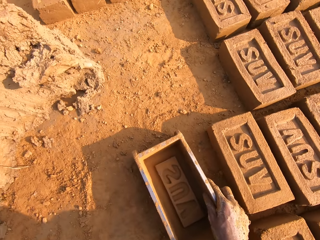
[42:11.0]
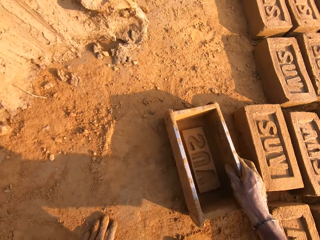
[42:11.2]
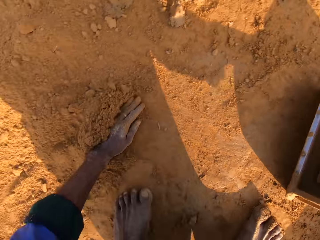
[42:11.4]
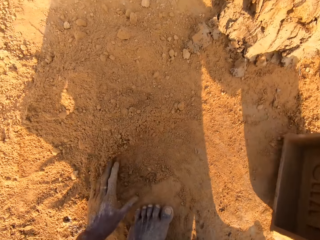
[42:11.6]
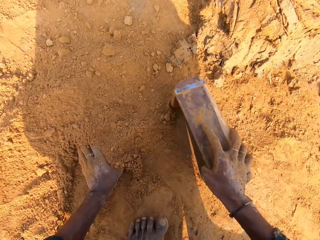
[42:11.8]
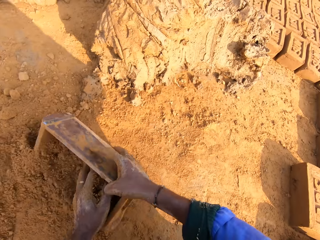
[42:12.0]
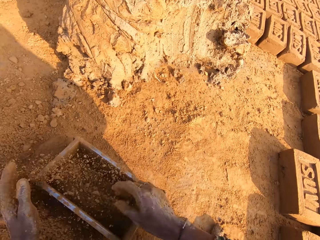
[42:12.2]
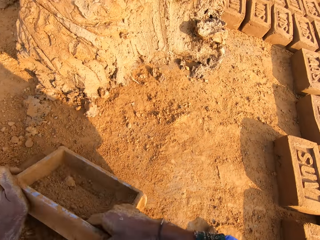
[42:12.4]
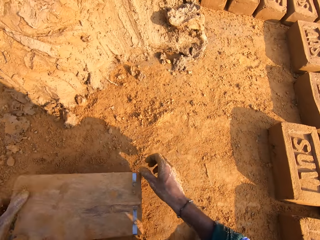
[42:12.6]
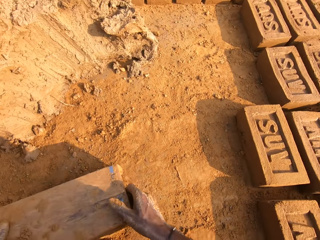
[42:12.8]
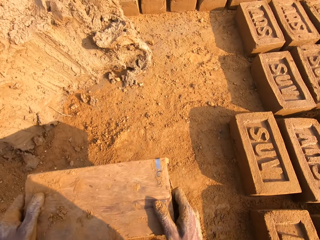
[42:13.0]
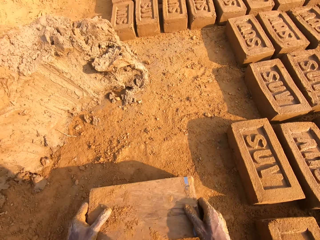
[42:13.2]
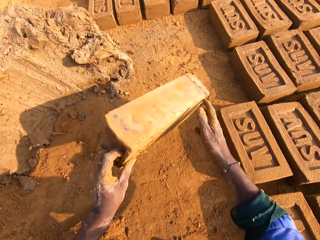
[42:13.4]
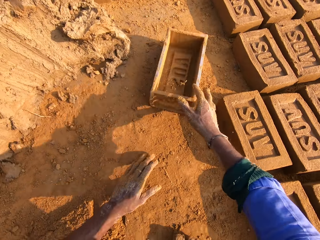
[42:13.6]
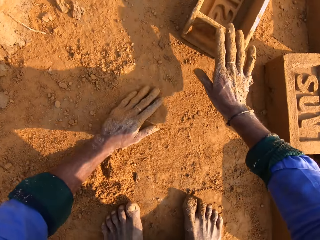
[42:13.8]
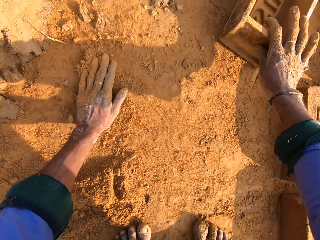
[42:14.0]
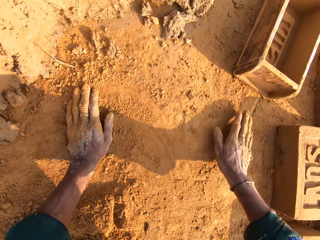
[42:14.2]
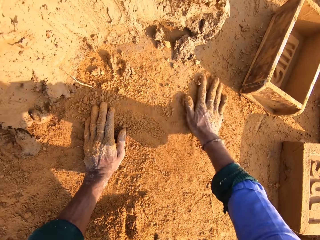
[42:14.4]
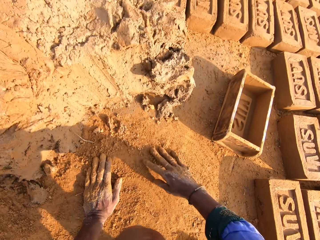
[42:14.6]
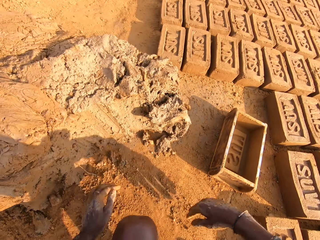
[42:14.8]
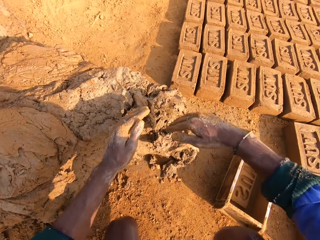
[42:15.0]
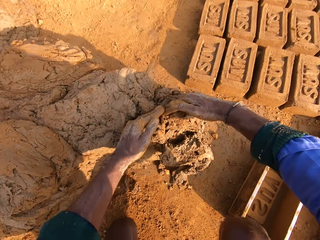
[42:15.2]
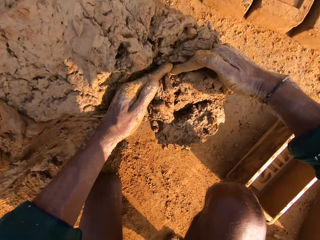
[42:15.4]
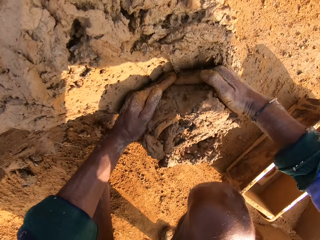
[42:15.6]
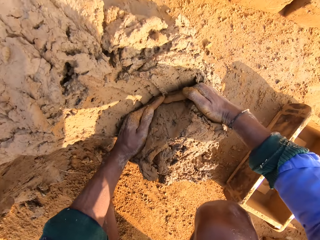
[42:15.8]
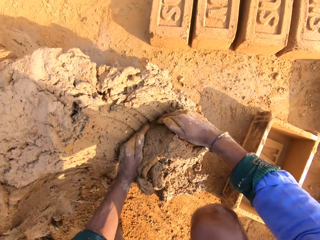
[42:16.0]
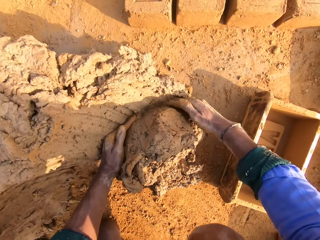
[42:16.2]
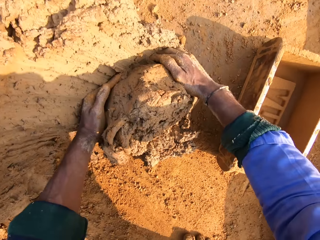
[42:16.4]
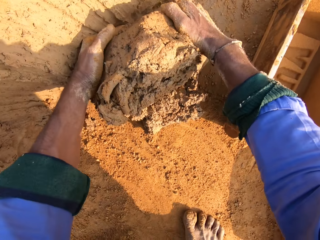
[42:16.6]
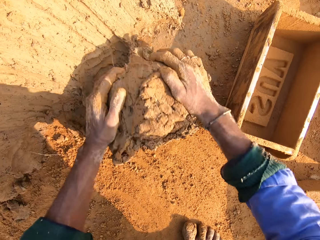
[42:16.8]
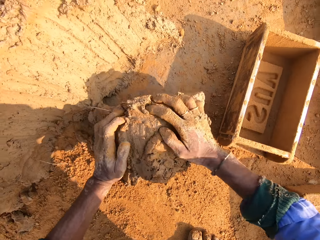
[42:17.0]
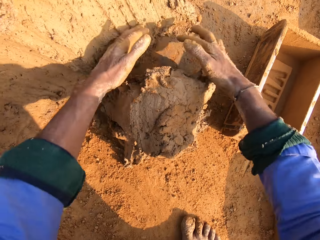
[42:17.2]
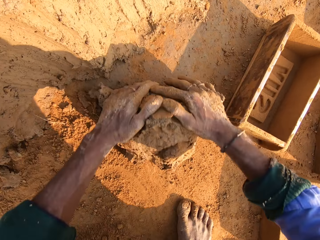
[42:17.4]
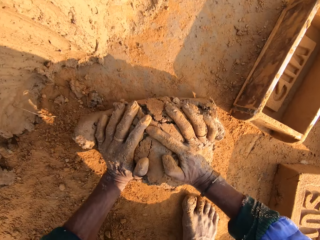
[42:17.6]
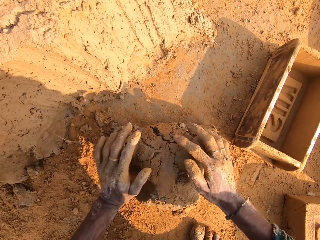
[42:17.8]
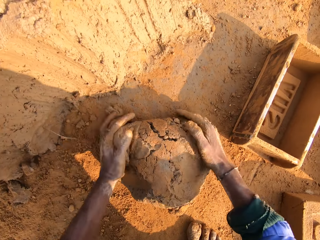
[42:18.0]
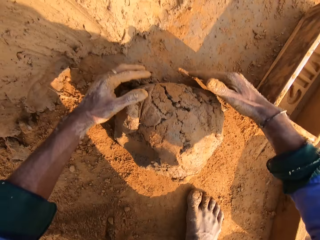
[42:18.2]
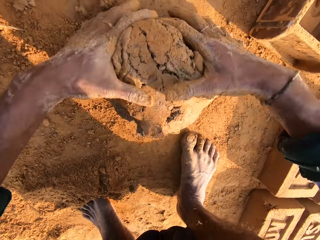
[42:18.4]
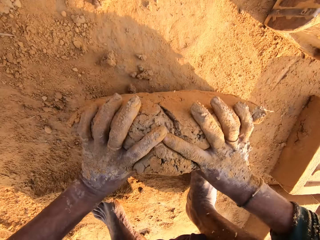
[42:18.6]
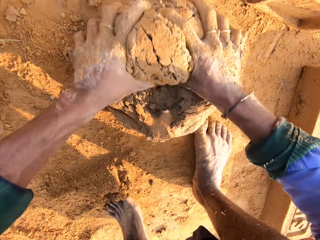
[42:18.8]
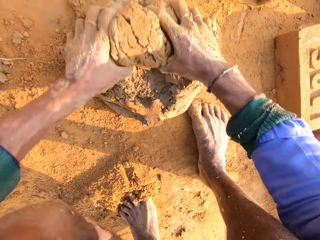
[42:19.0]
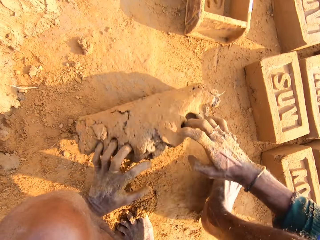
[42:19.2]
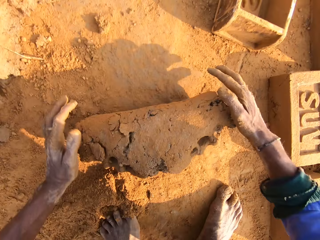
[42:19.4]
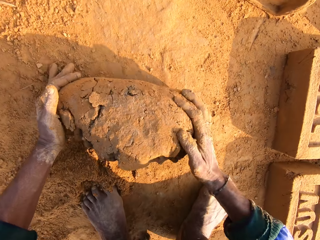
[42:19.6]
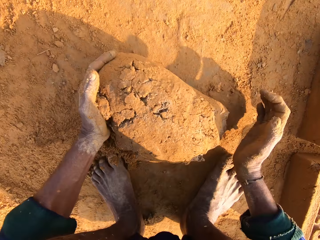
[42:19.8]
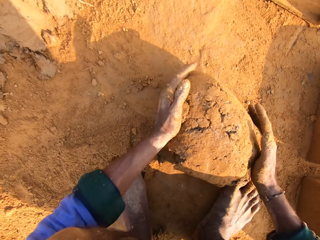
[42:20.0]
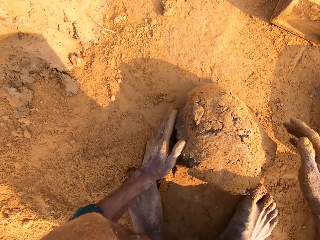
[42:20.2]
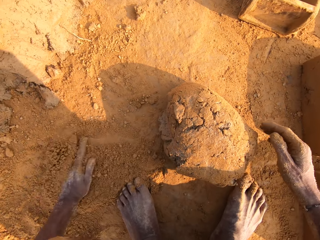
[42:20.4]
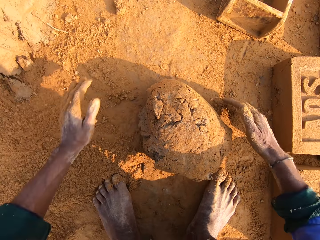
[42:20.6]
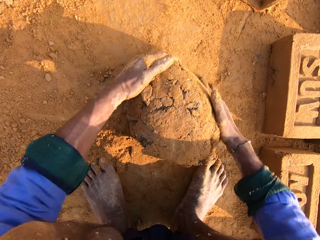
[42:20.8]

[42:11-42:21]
The camera wearer collects the soil. They put sand or soil in the brick mold. They pour the sand from the brick mold. They throw the brick mold. They touch the soil. They cut a small amount of mortar from the heap of mortar. They roll the mortar on the ground.

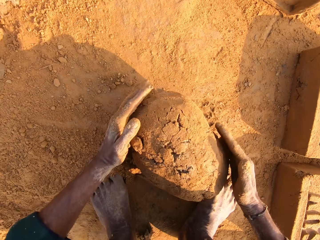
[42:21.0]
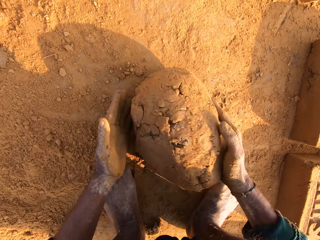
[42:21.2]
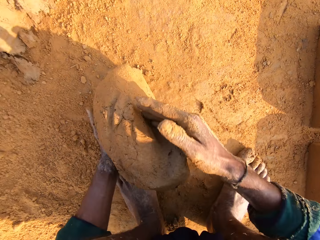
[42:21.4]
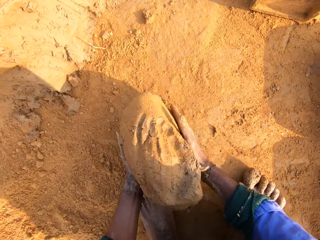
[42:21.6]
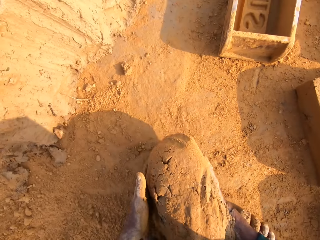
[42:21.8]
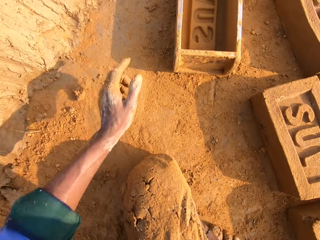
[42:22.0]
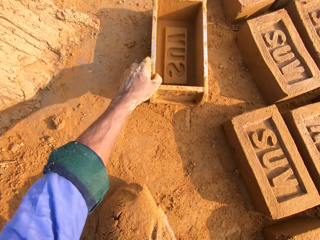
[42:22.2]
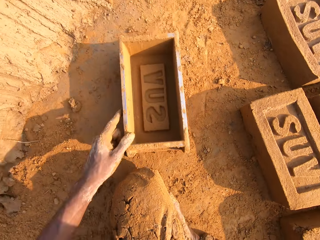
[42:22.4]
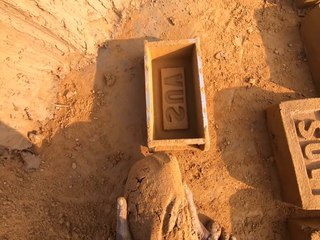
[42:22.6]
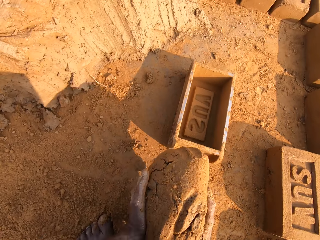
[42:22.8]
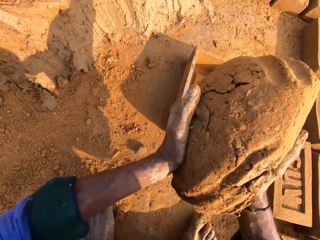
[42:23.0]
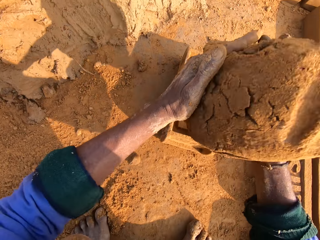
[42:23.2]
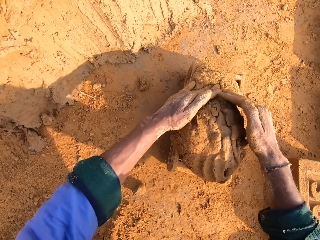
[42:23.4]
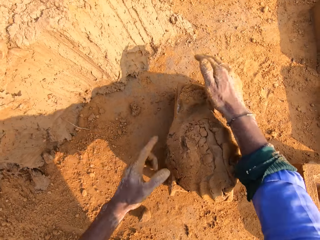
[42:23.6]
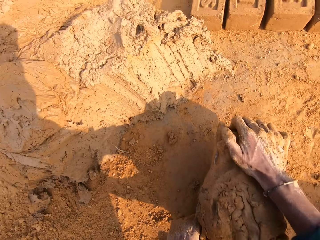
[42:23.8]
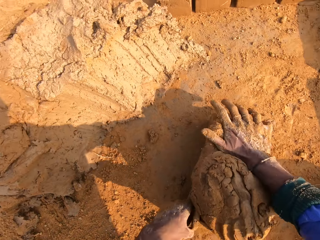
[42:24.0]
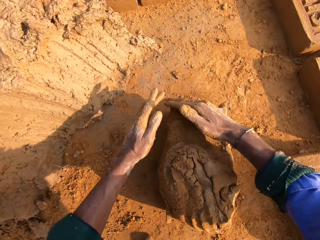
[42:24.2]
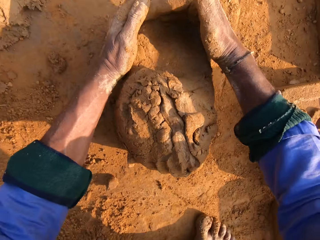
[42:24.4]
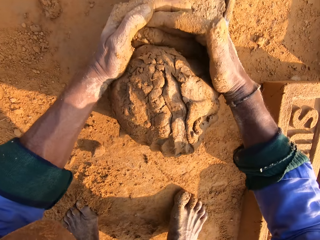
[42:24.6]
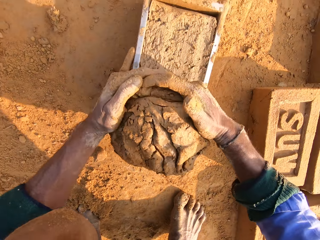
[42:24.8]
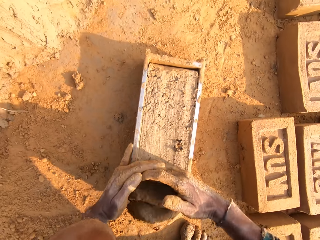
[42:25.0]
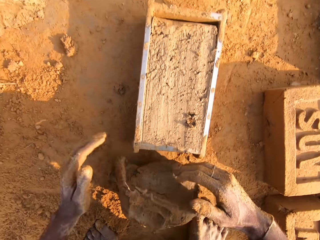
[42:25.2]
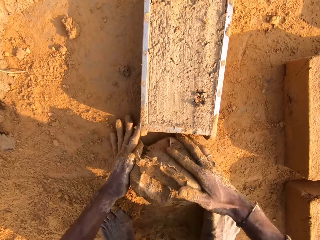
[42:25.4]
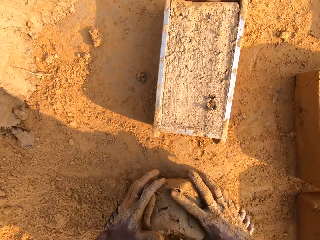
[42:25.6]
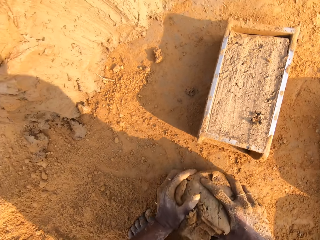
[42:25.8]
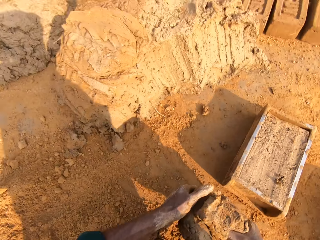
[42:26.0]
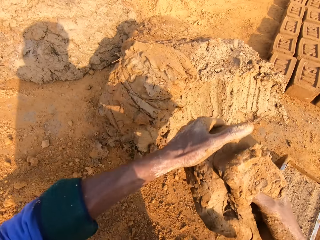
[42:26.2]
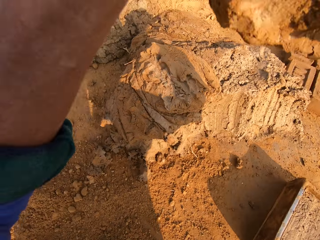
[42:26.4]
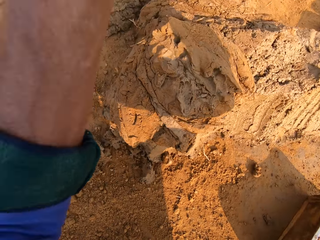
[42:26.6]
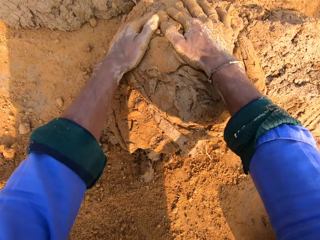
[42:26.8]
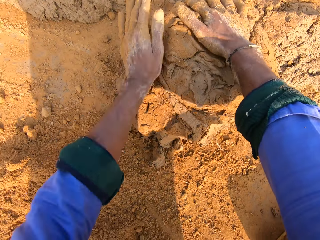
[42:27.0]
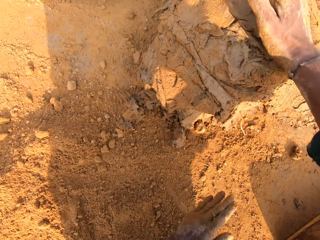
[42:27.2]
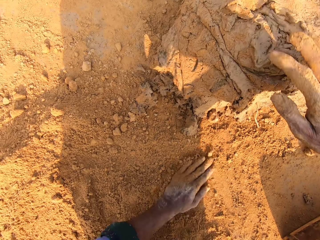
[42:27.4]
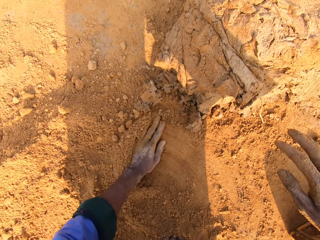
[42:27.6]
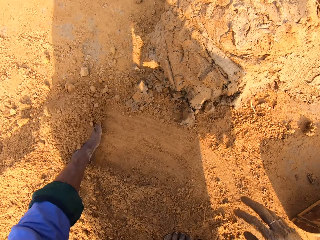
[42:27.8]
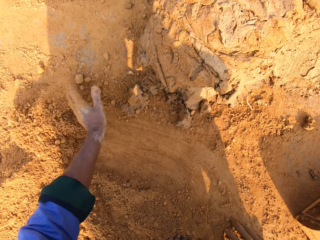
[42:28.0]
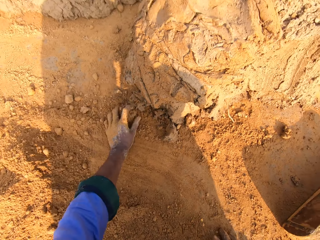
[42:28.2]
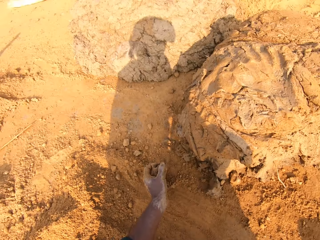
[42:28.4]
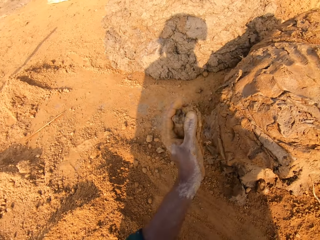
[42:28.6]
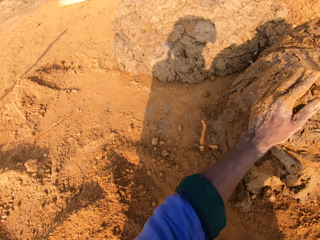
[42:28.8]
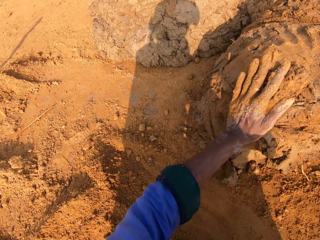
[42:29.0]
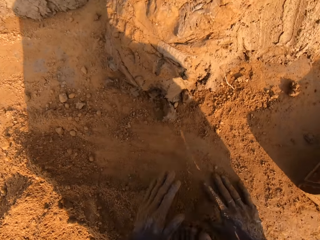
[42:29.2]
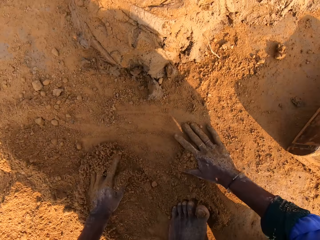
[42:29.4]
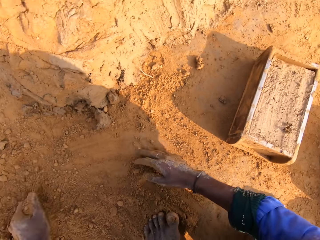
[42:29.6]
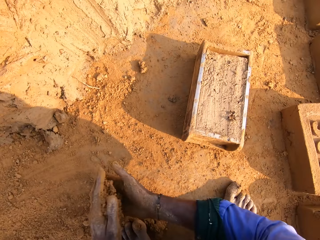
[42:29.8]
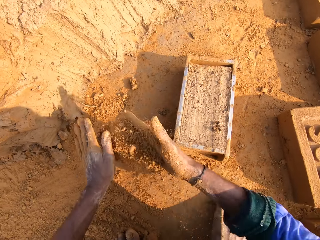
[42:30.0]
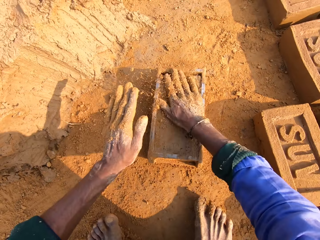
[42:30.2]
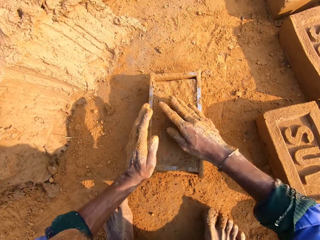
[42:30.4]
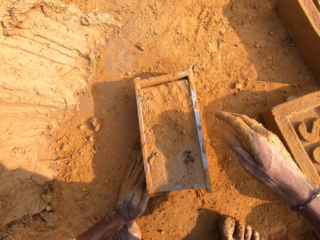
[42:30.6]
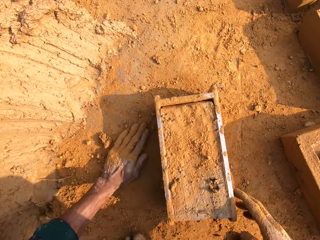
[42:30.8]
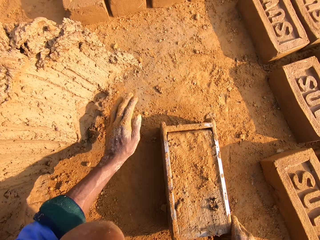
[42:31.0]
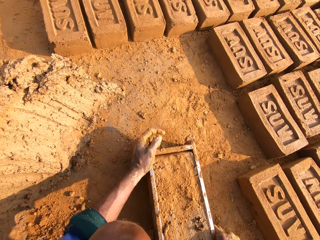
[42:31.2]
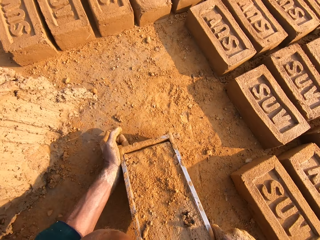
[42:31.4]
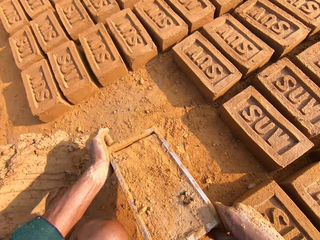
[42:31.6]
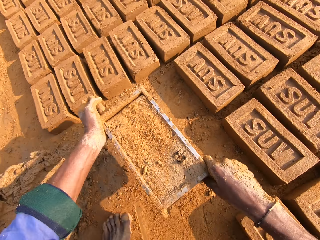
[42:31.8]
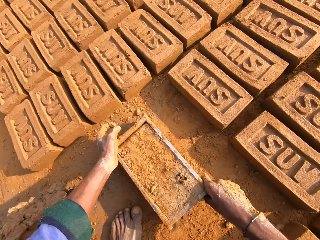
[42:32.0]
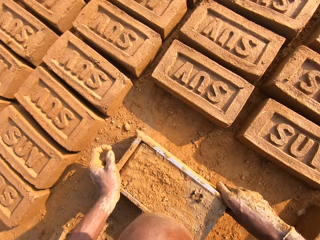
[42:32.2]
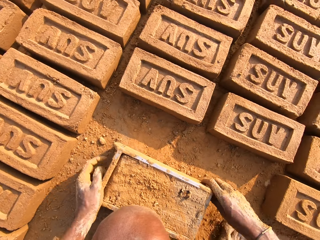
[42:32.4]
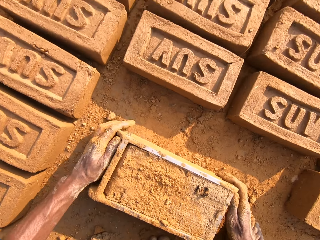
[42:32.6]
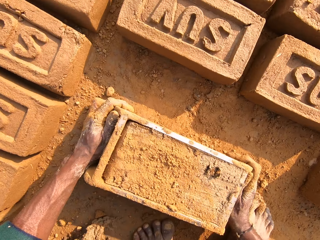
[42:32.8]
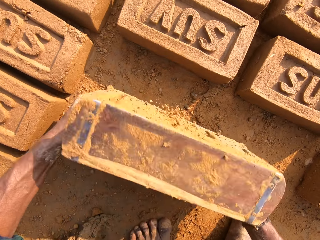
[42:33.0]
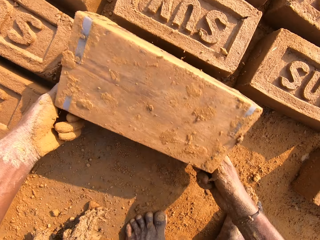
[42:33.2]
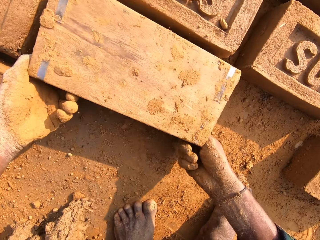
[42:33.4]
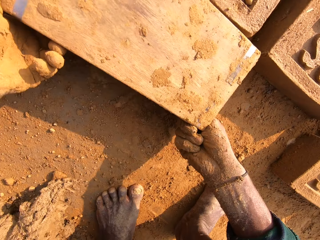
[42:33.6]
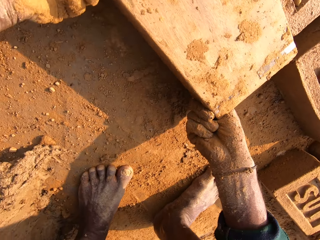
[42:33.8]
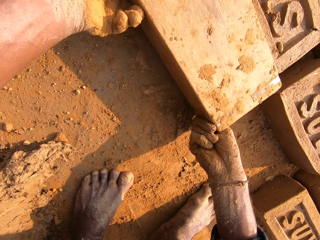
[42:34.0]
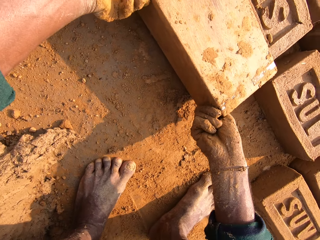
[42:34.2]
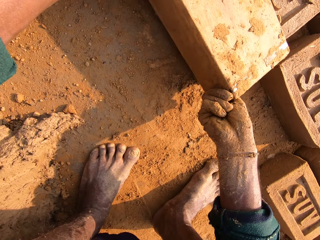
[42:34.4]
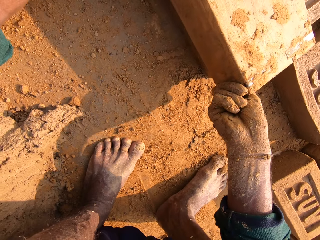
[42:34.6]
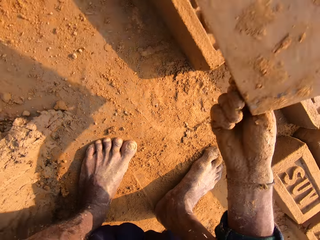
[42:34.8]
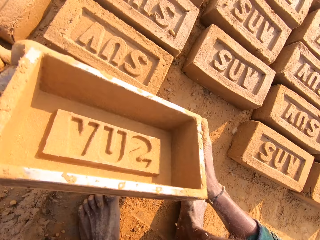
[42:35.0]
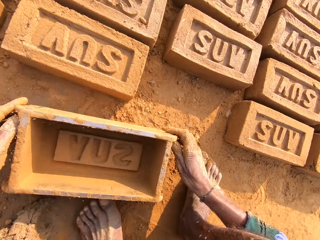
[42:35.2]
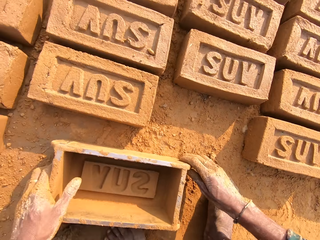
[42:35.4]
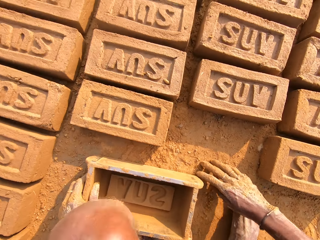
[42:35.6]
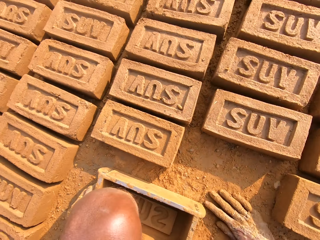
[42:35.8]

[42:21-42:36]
The camera wearer picks the mud. He picks the brick mold. He pulls the brick mold. He drops the mortar or mud in the brick mold. He presses the mud. He cuts the mud. He scrapes off excess mortar with his hands. He picks the mud. He throws the mud. He drops the mortar on the heap of the mortar. He touches the soil. He picks the mud and throws the mud. He touches the soil. He rubs his hands with sand. He picks the brick mold. He puts the brick mold on the ground. He removes a mud brick from the brick mold. He drops the brick mold on the ground.
